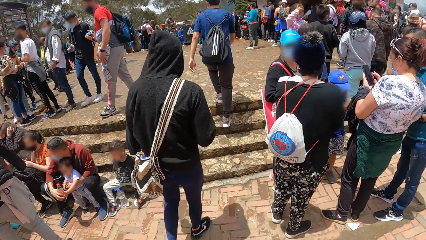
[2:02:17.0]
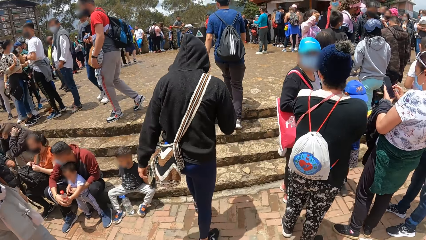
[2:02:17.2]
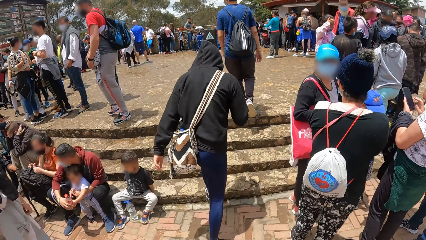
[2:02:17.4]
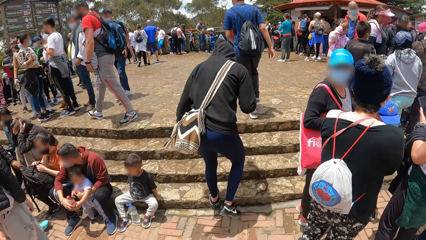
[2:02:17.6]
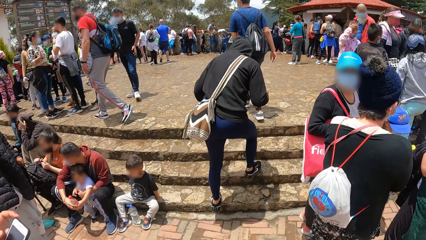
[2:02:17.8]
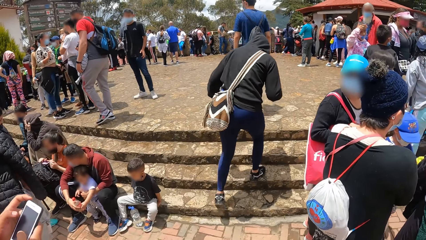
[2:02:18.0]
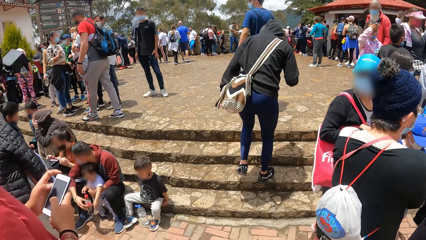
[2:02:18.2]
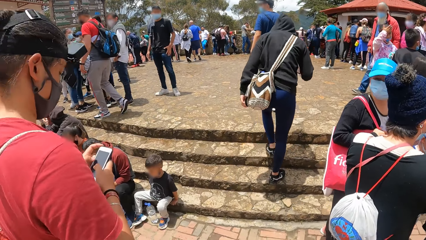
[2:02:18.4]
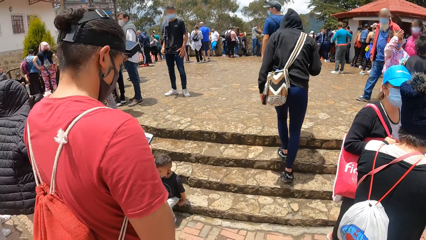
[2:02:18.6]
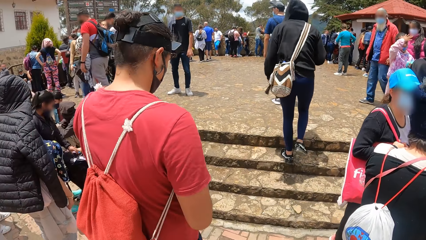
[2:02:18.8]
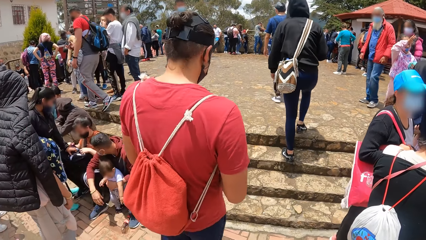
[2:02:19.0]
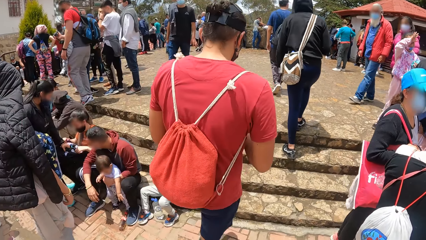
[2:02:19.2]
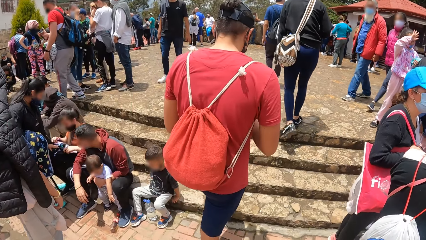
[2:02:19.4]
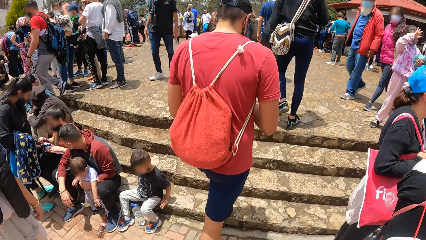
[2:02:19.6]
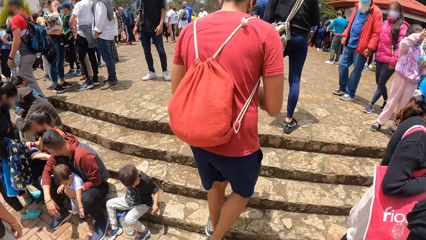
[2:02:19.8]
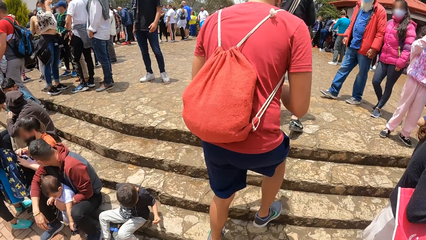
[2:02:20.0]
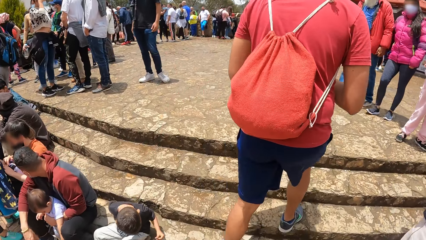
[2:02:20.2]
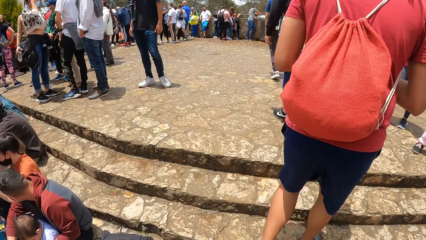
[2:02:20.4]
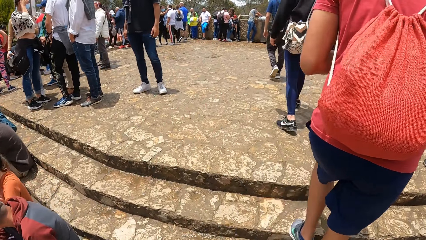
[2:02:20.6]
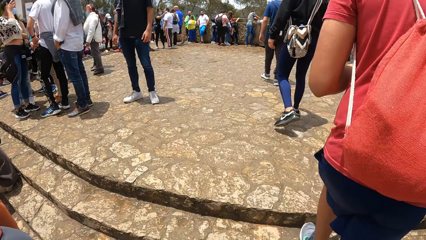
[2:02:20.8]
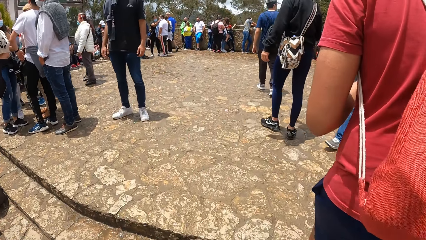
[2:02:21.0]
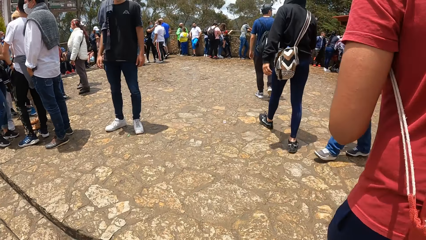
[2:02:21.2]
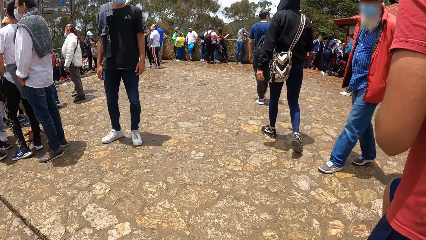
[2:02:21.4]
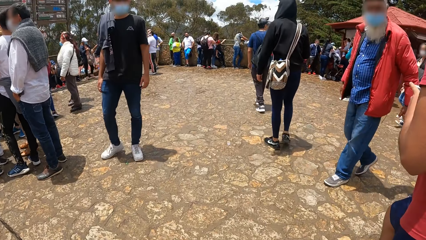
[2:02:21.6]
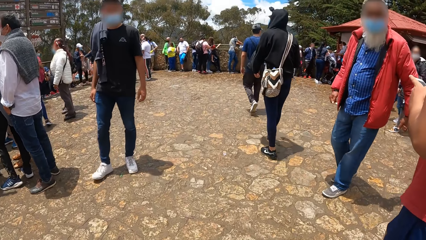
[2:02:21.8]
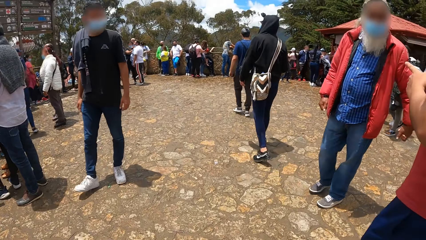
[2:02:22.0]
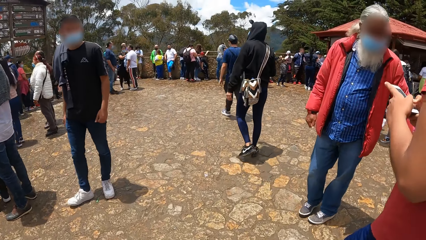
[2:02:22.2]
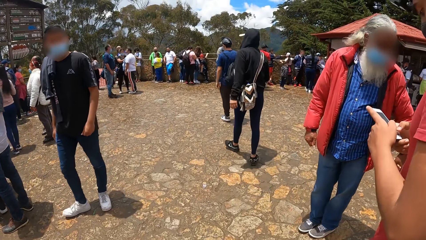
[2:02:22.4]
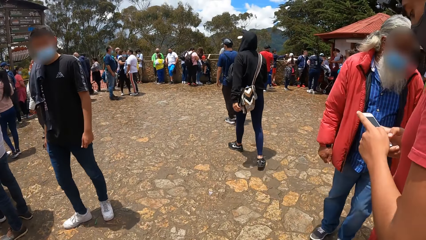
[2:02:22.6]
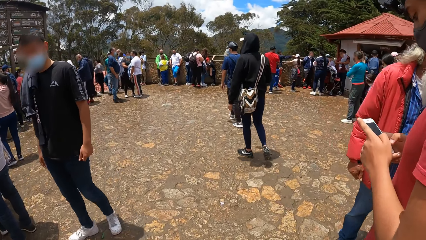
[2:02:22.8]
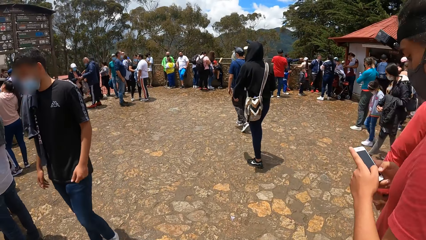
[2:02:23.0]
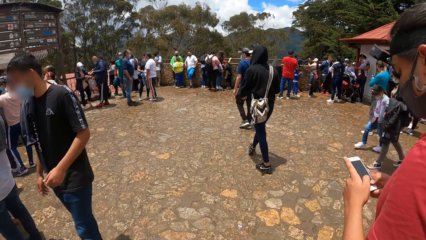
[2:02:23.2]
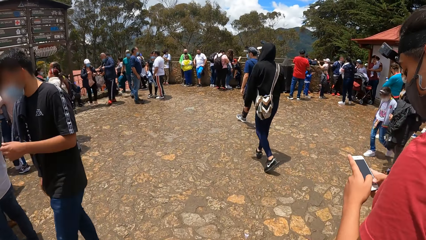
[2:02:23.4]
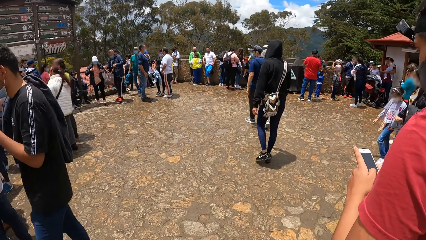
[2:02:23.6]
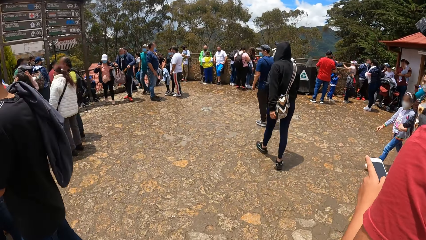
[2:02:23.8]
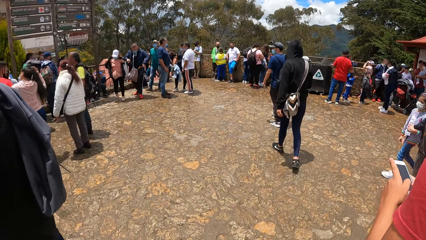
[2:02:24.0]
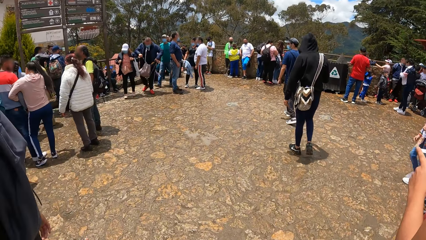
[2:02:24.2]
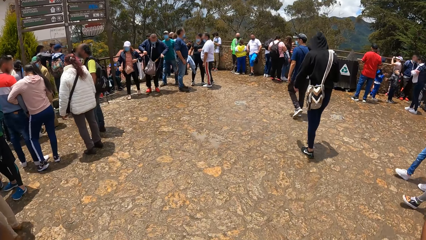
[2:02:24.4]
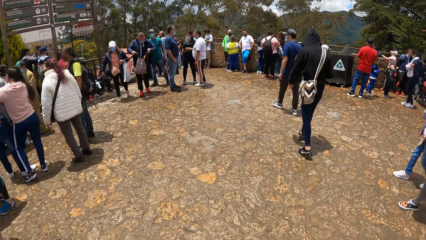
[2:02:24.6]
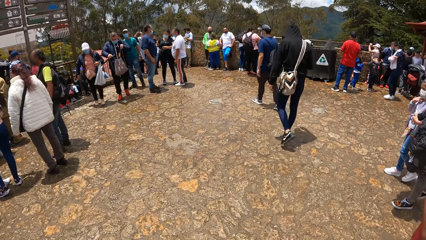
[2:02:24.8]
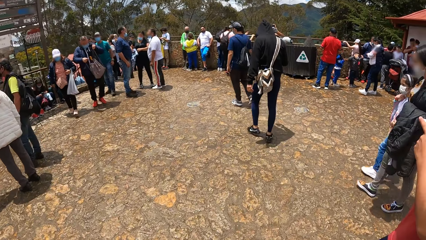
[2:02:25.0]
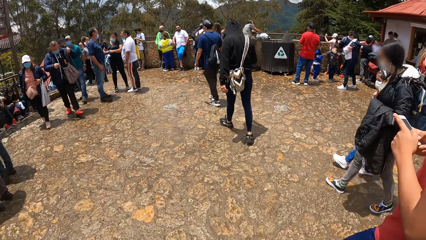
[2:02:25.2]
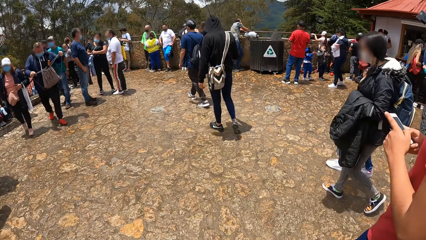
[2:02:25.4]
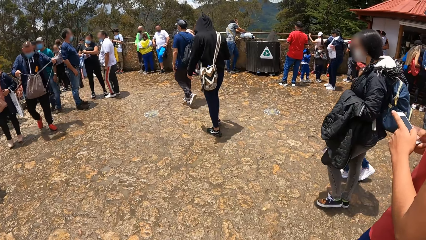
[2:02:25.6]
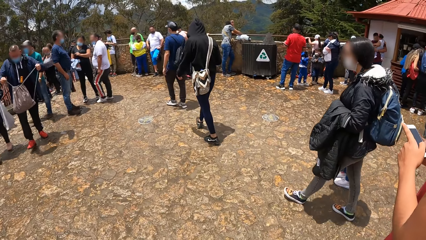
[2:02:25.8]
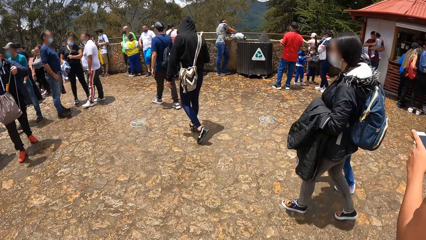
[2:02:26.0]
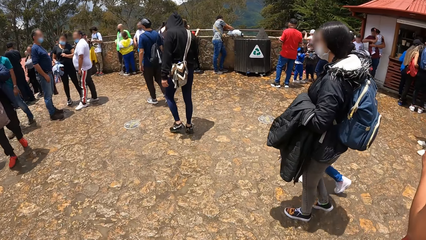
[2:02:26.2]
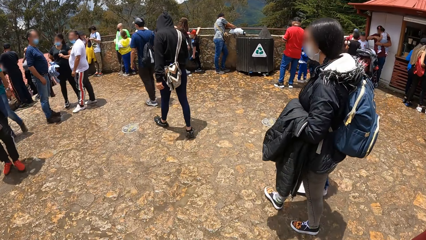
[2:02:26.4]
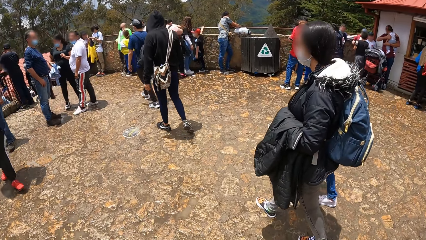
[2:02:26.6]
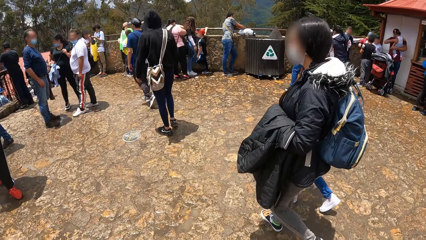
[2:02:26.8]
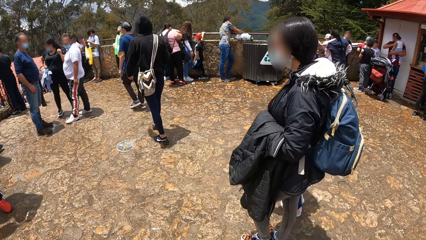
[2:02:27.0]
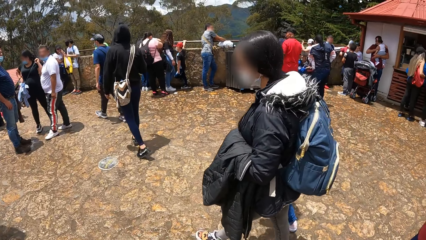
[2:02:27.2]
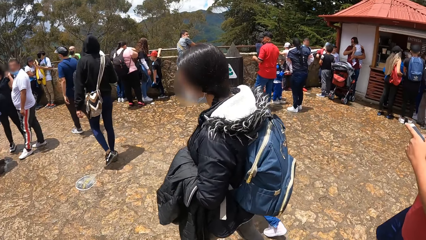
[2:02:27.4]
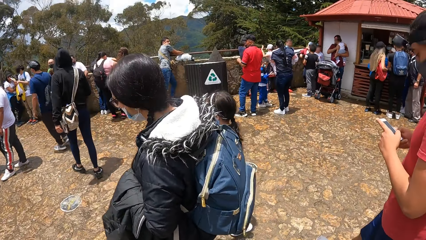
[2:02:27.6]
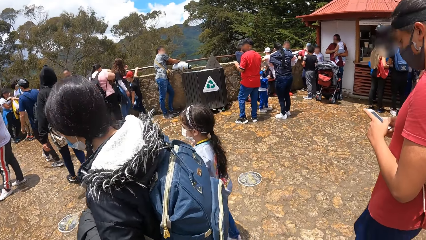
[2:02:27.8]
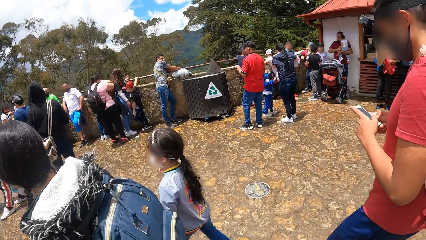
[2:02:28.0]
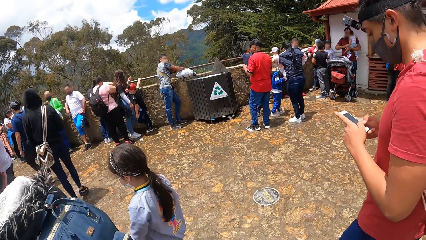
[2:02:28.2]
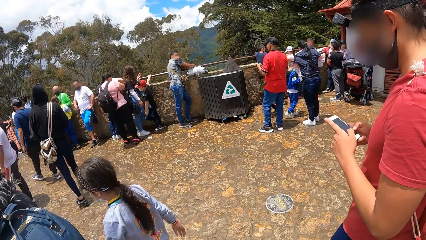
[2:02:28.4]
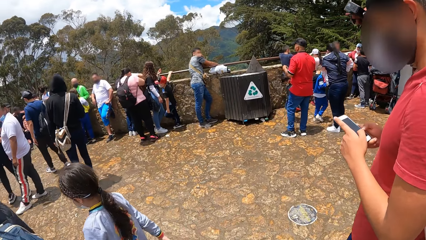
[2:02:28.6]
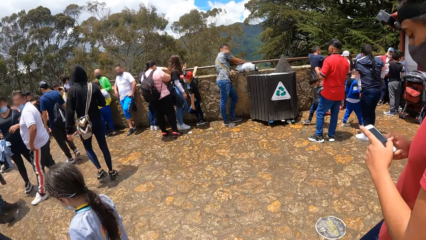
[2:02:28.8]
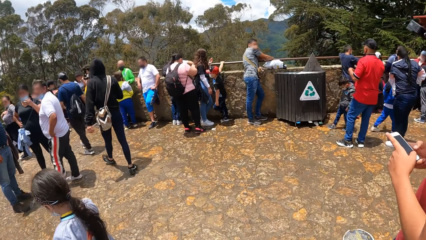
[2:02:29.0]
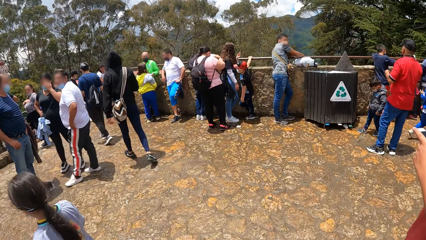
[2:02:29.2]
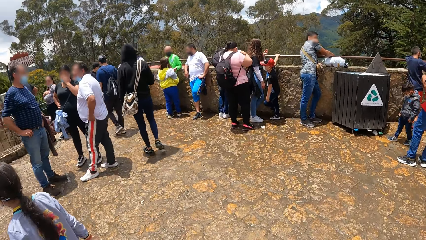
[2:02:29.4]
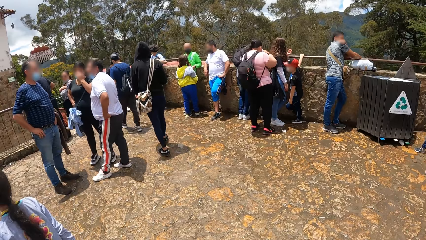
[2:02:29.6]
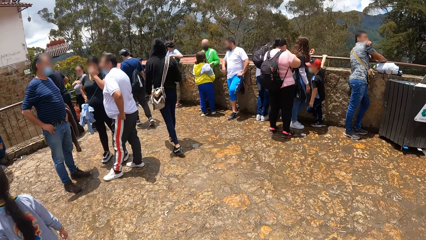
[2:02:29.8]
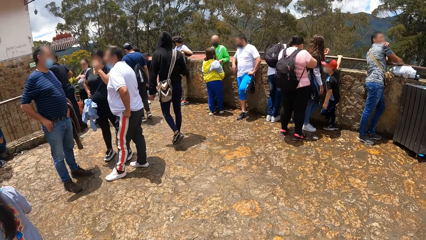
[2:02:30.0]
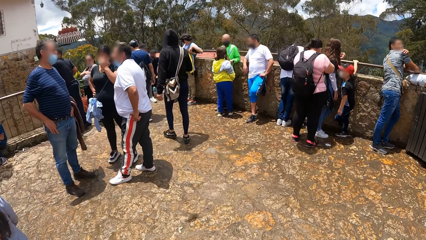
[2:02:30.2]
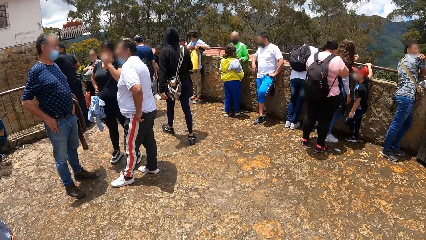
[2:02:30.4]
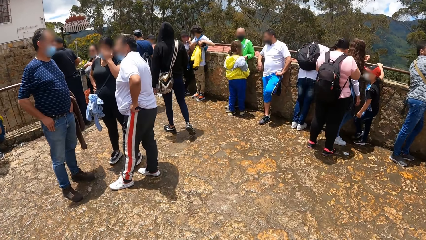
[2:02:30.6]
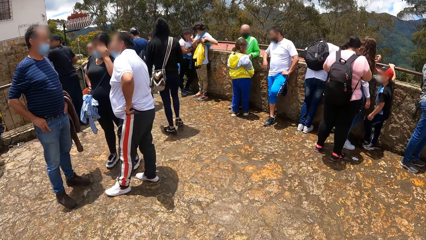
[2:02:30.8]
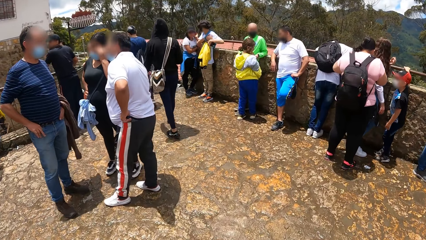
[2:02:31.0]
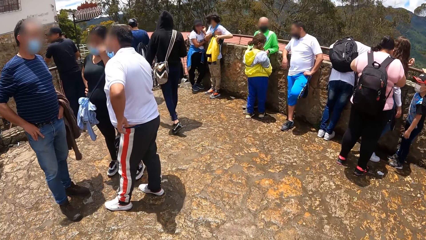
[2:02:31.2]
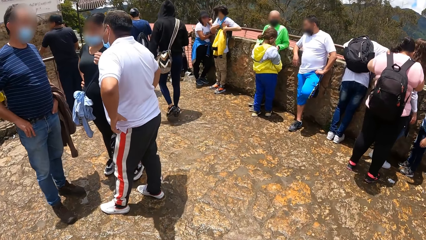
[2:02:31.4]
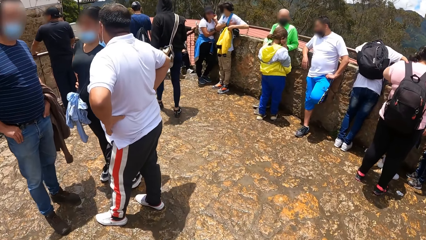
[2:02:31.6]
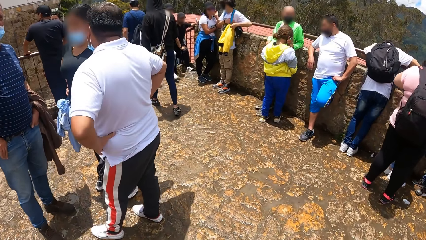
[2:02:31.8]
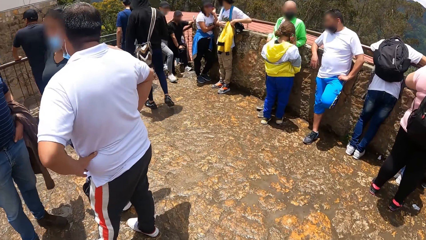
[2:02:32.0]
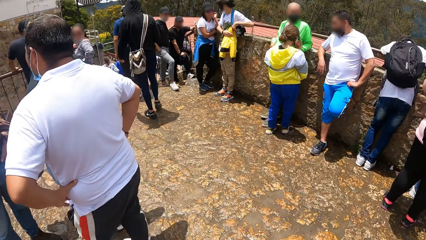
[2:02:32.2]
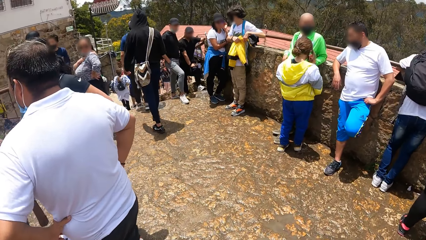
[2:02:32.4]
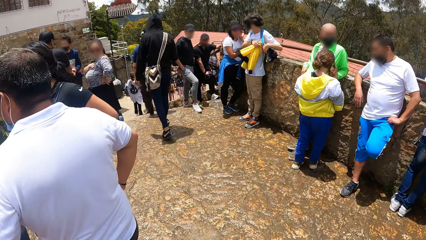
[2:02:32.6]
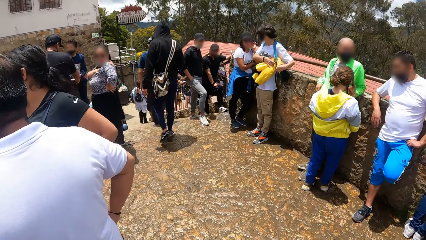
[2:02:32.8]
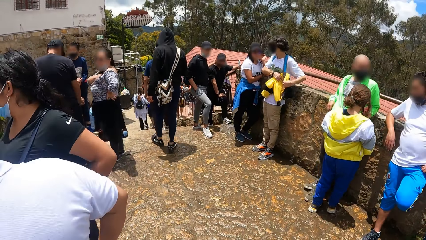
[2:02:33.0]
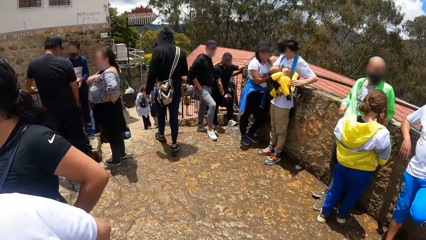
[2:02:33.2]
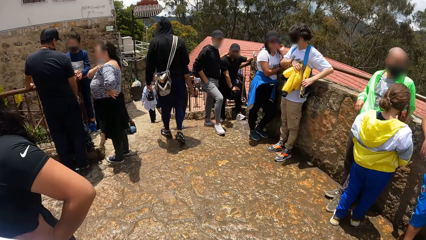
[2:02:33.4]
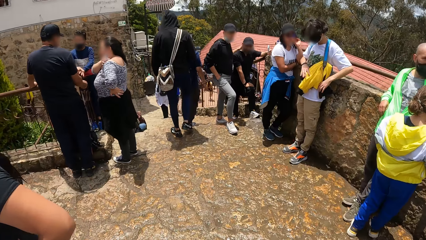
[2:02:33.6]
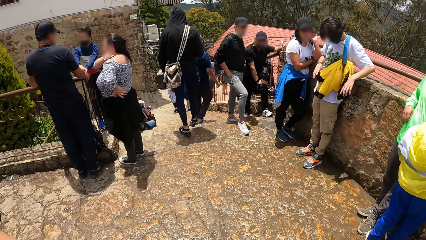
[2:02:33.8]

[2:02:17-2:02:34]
A man walks up the stairs. Another man walks up the stairs. Another man climbs the stairs. The camera wearer walks up the stairs.
